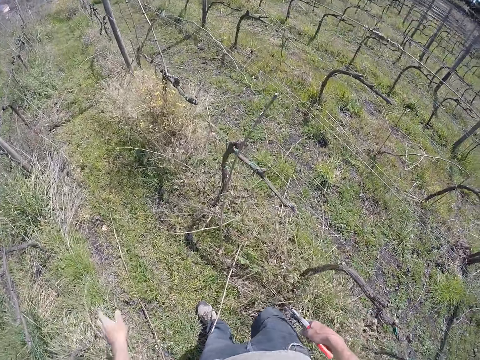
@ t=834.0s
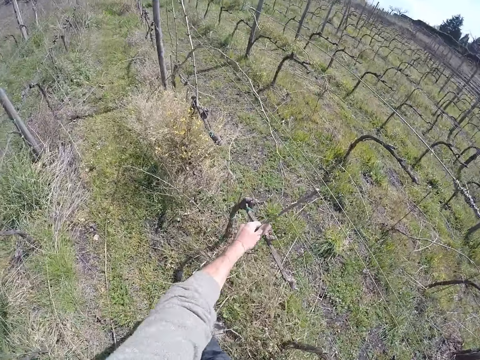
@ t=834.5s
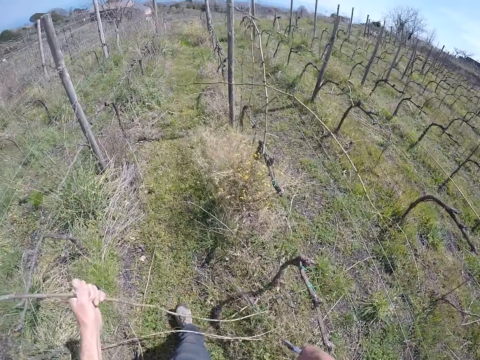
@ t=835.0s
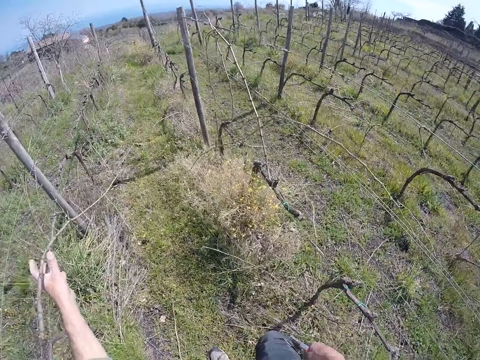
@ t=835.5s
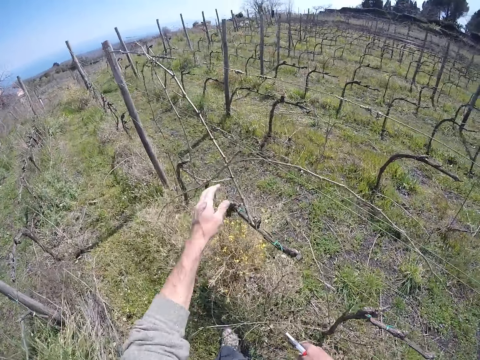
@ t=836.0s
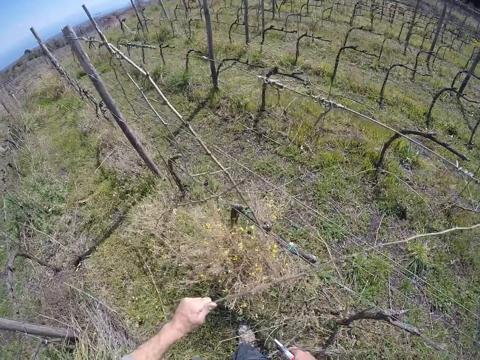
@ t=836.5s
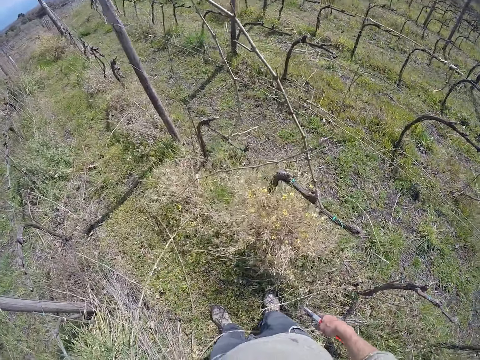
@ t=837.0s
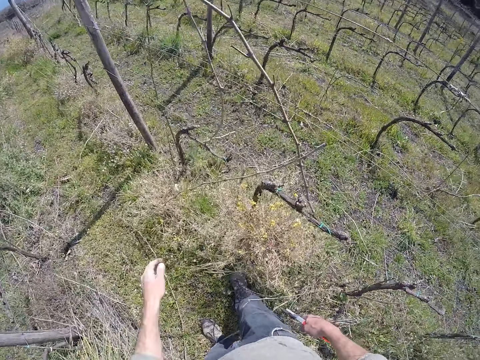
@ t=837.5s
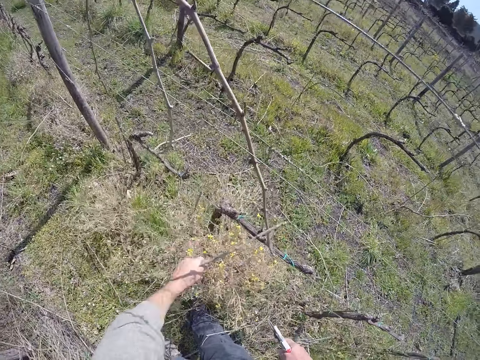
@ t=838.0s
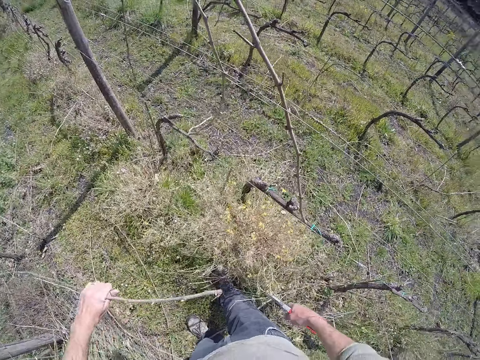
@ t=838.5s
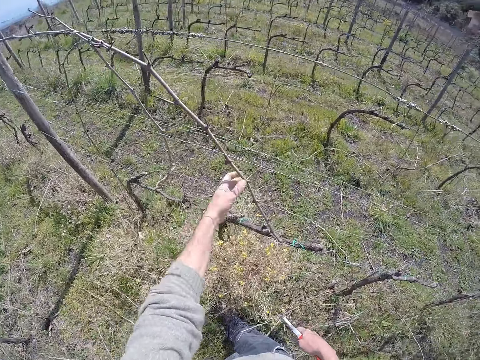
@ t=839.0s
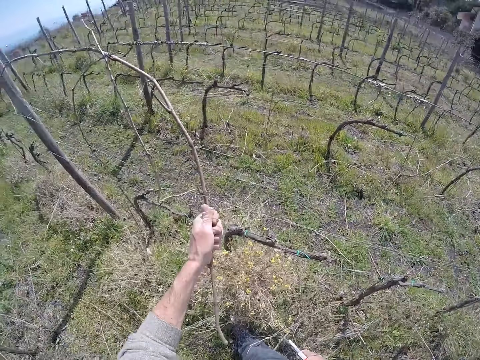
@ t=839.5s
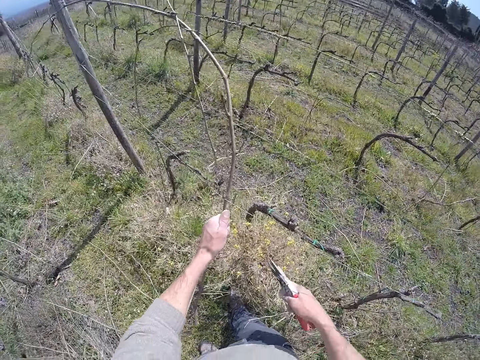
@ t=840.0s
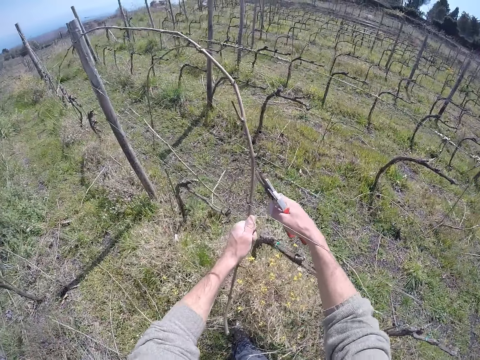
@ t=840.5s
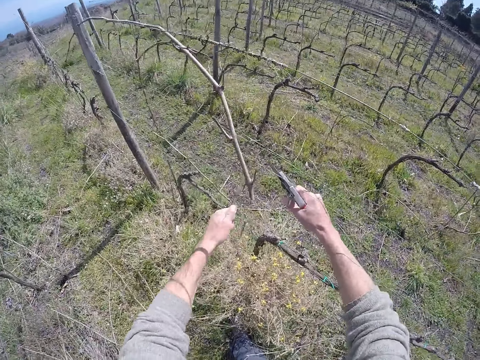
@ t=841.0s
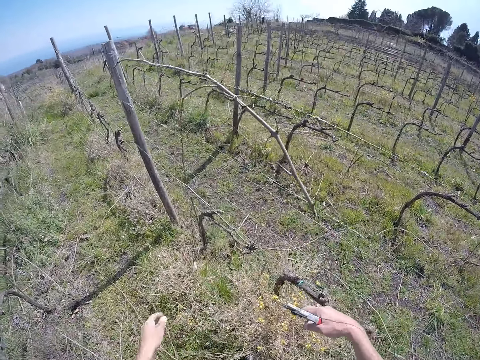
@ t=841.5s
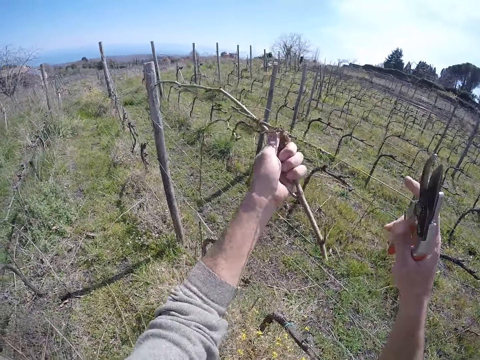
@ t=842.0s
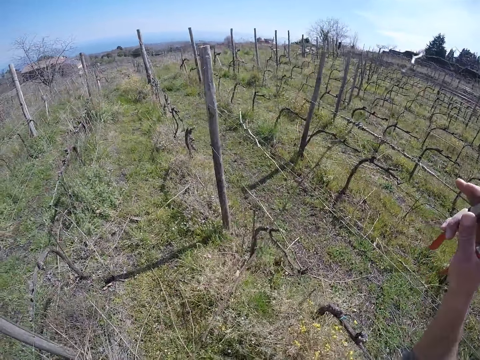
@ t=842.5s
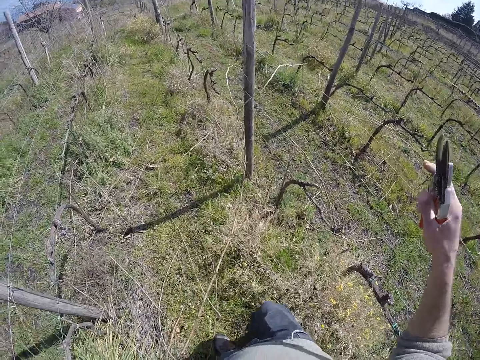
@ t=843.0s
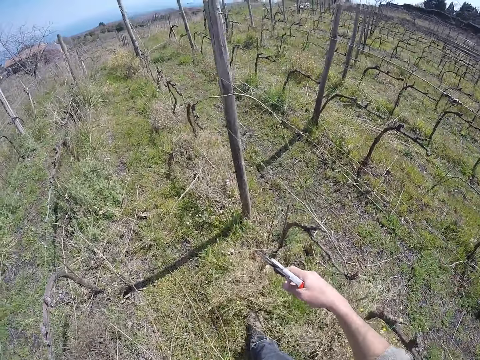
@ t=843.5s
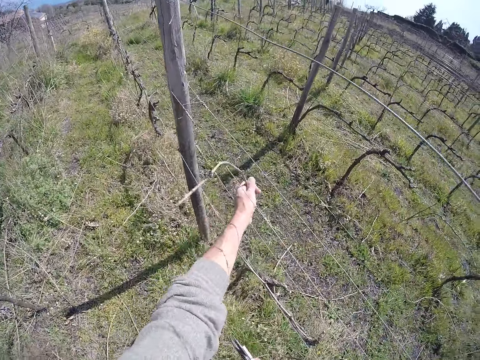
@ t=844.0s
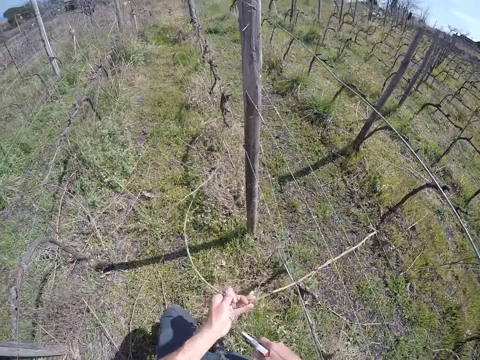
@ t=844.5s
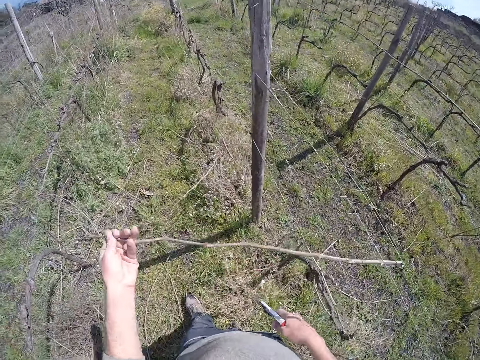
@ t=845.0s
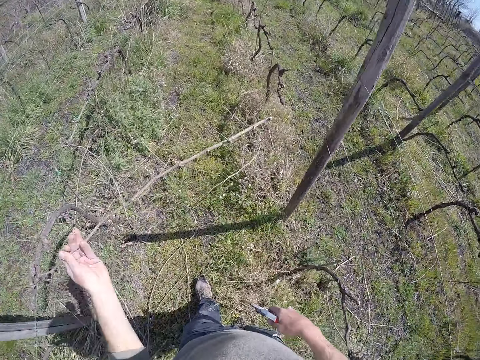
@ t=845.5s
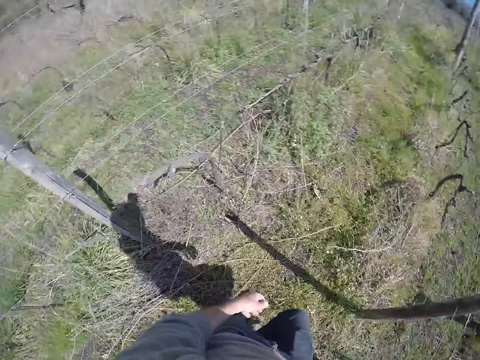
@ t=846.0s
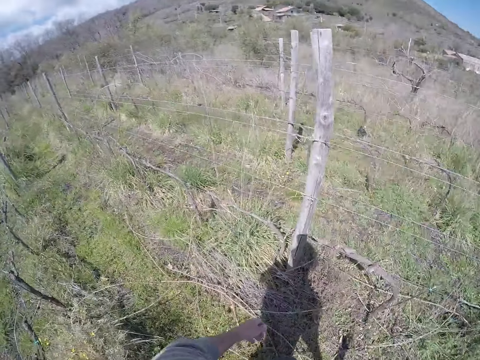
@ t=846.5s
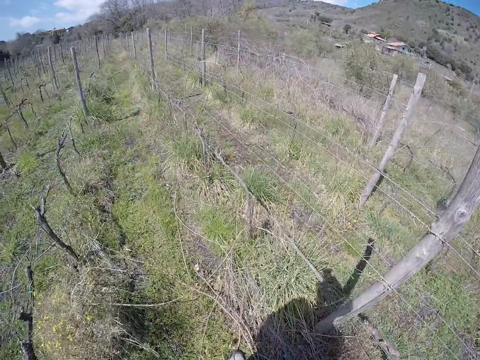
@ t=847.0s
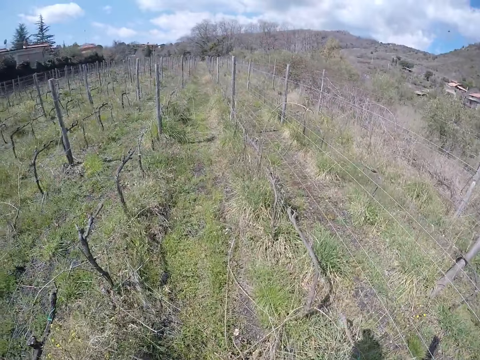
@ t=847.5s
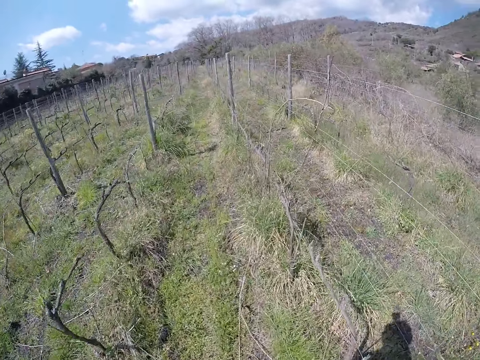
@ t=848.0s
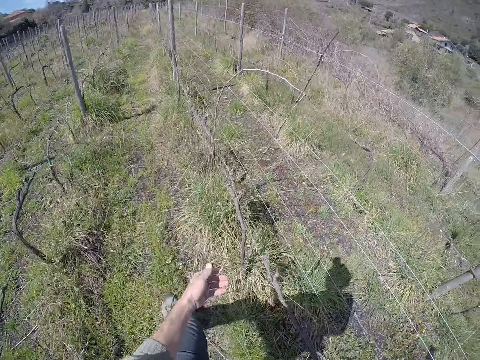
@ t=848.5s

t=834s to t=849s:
The camera wearer drops the stick in his left hand on the floor. He drags a stick from the barbed wire with his left hand. He picks the stick. He drops the stick in his left hand on the floor. He throws the stick away. He drags a stick from the barbed wire with his left hand. He picks the stick. He drops the stick in his left hand on the floor. He drags a stick from the barbed wire with his left hand. He drops the stick in his left hand on the floor. He picks the stick. He drags a stick from the barbed wire with his left hand. He cuts the stick with the pliers in his left hand. He drops the stick in his left hand on the floor. He drags a stick from the barbed wire with his left hand. He drags a stick from the barbed wire with his left hand again. He picks the stick. He drops the stick in his left hand on the floor. He walks around.

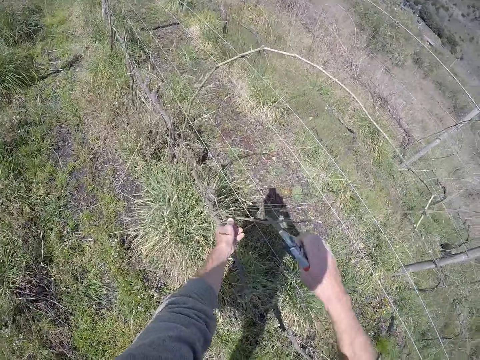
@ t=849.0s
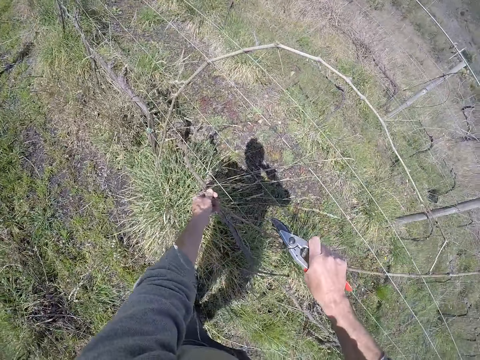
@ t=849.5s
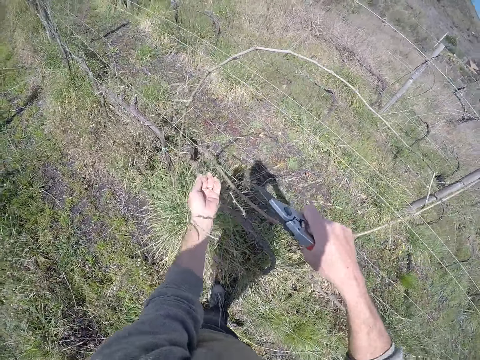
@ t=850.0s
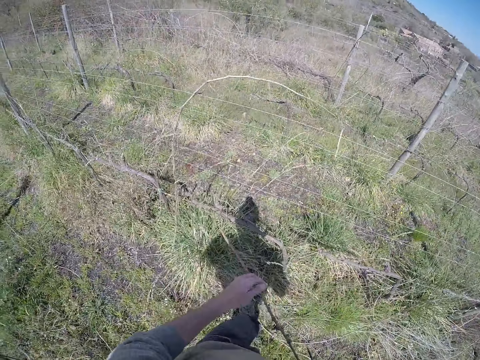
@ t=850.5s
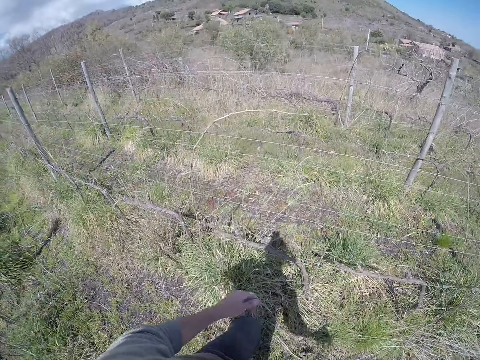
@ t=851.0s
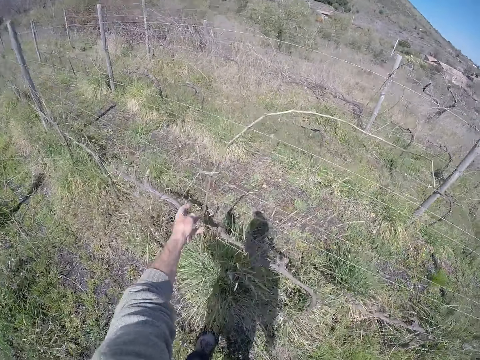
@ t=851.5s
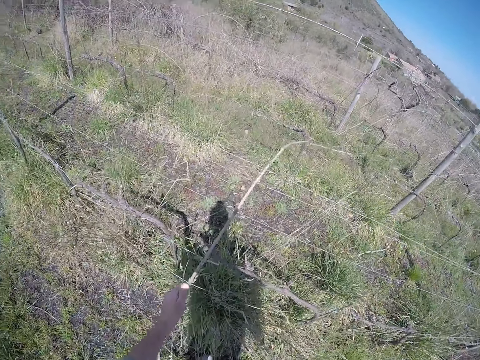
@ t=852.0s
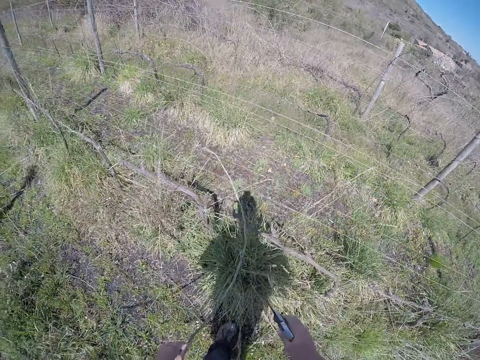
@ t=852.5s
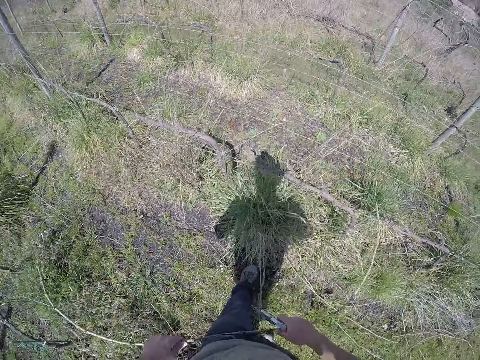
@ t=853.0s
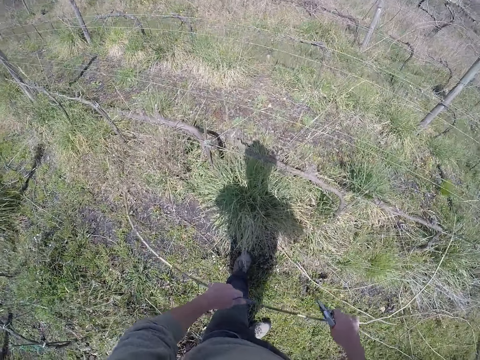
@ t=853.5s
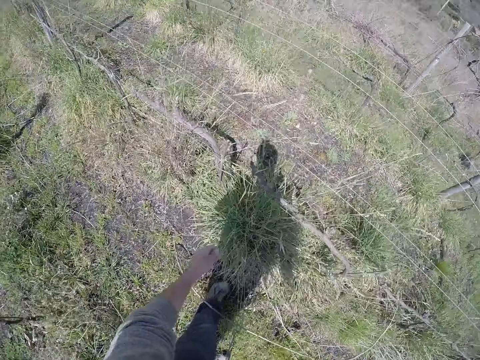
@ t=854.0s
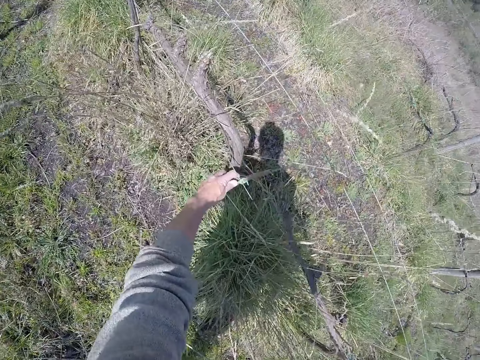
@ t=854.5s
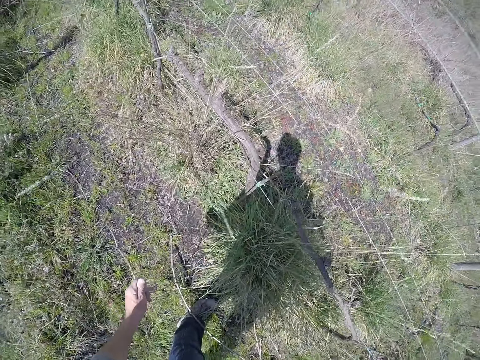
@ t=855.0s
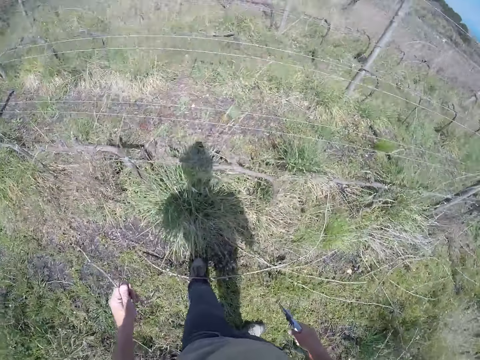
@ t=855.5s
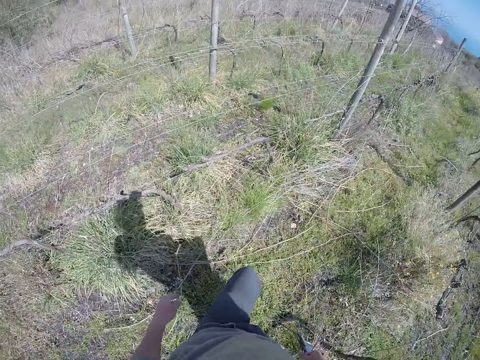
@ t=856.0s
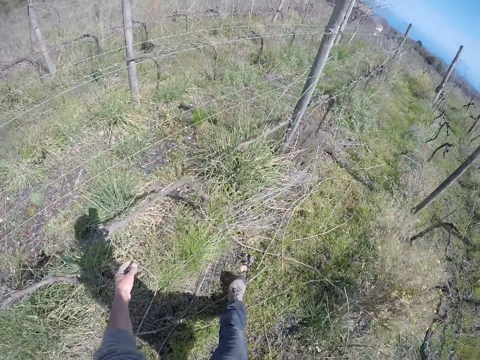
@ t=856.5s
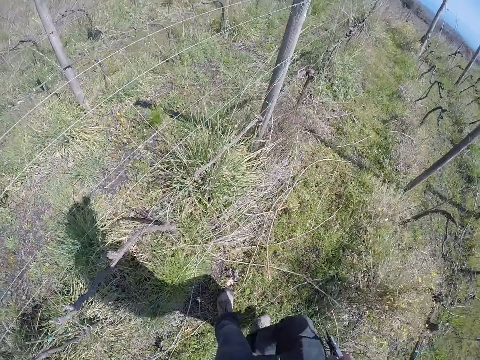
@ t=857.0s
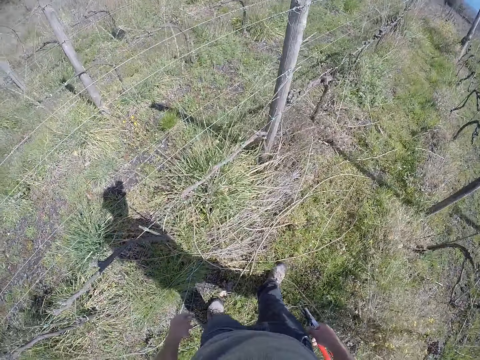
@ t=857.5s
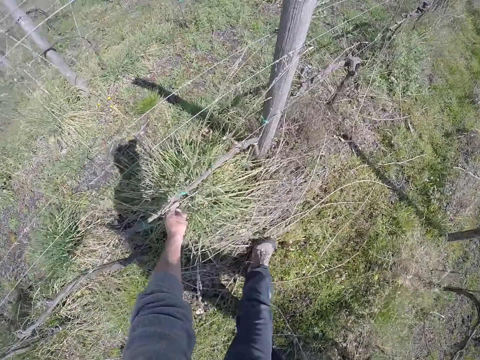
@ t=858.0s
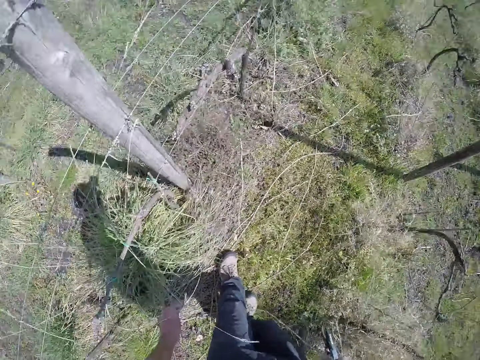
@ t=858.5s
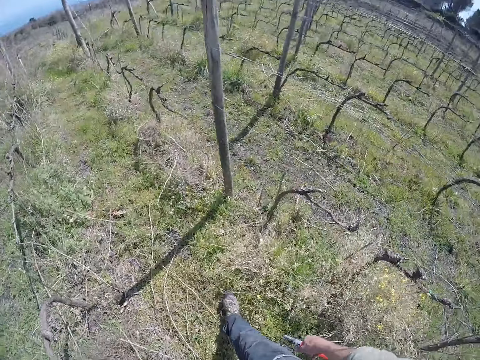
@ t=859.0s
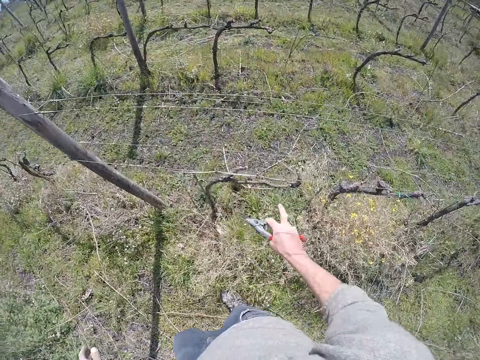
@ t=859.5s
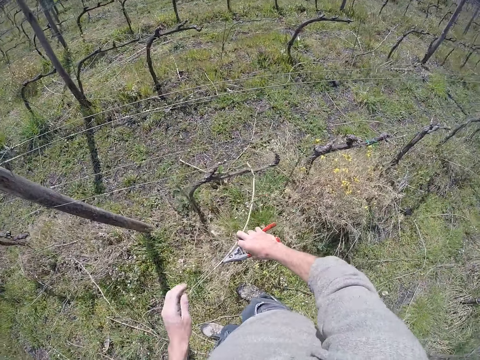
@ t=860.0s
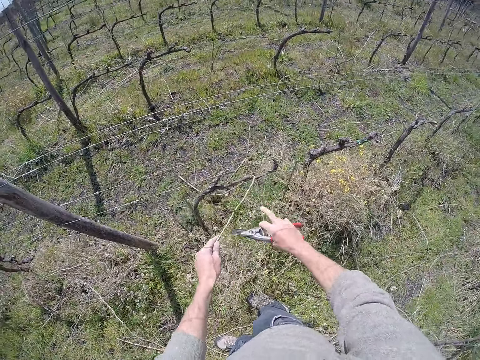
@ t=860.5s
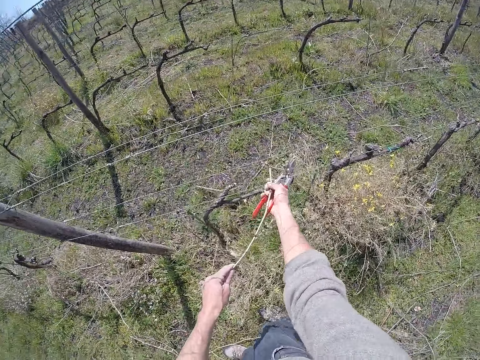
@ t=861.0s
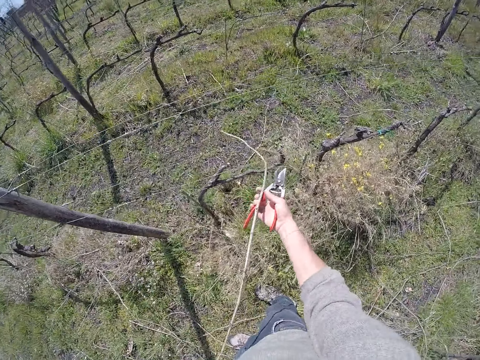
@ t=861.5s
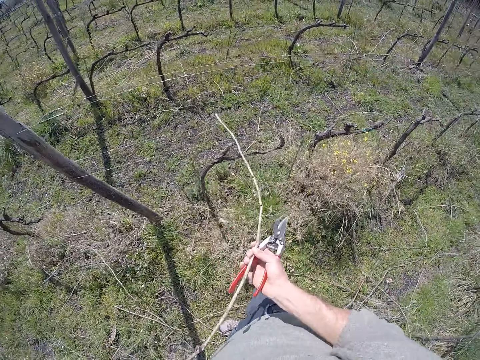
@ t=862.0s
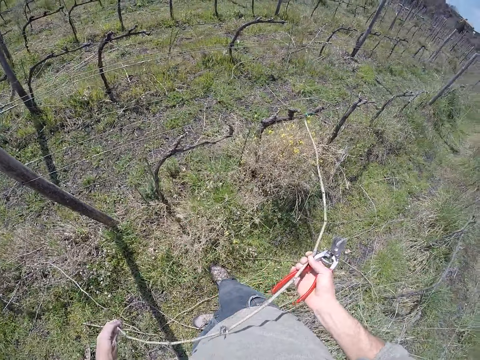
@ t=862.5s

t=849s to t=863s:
The camera wearer cuts the stick. He drags a stick from the barbed wire with his right hand. He drops the stick in his right hand on the floor. He drags a stick from the barbed wire with both hands. He drops the stick in both hands on the floor. He drags a stick from the barbed wire with his left hand. He holds the stick. He drops the stick in his left hand on the floor. He walks around. He drags a stick from the barbed wire with his left hand. He drags a stick from the barbed wire with his right hand. He picks the stick.
